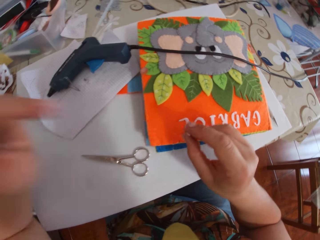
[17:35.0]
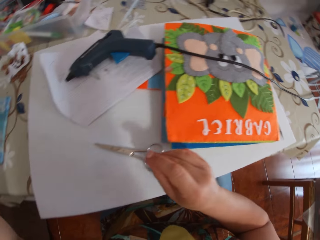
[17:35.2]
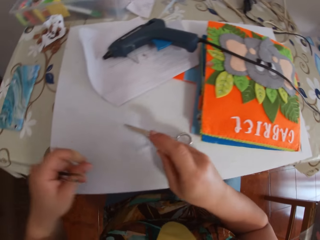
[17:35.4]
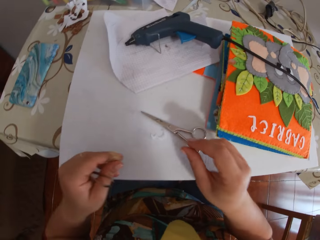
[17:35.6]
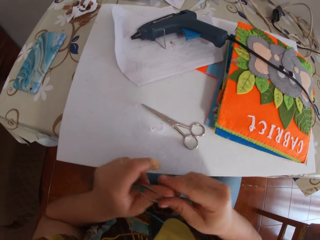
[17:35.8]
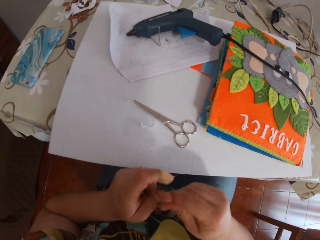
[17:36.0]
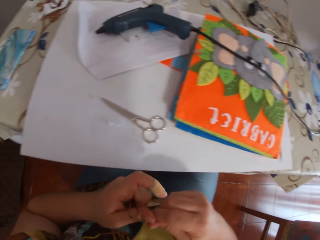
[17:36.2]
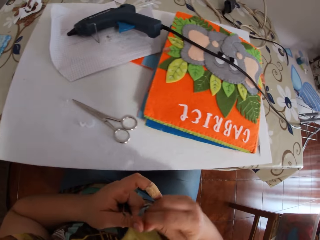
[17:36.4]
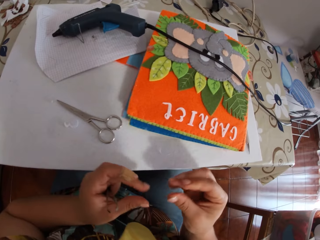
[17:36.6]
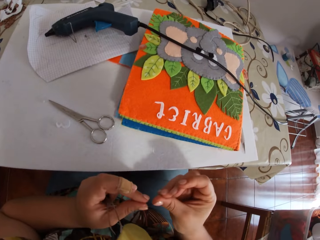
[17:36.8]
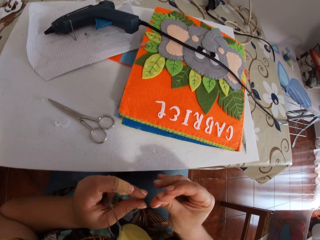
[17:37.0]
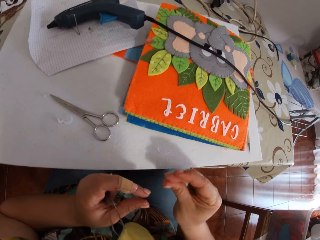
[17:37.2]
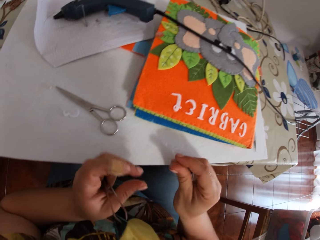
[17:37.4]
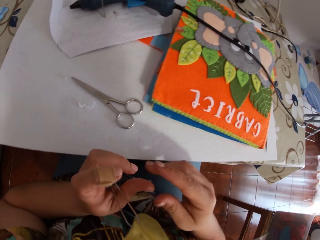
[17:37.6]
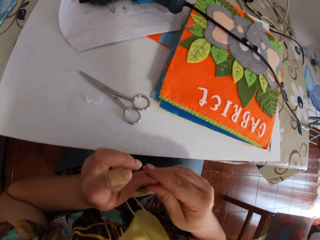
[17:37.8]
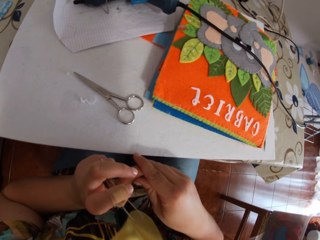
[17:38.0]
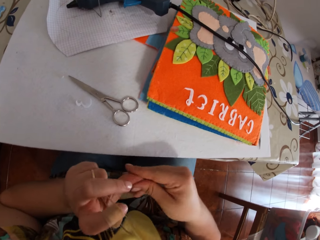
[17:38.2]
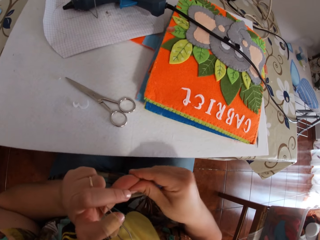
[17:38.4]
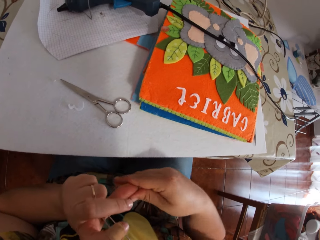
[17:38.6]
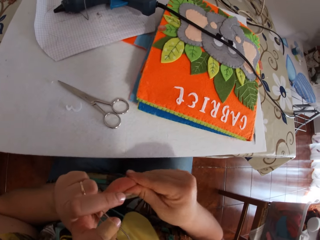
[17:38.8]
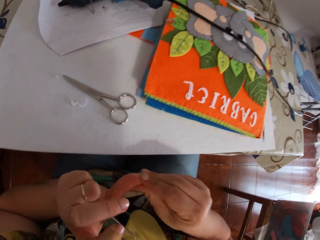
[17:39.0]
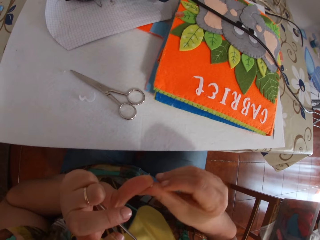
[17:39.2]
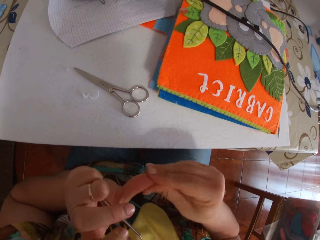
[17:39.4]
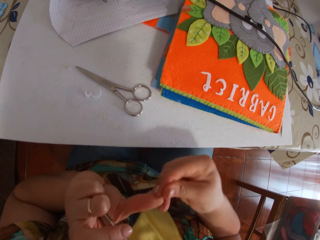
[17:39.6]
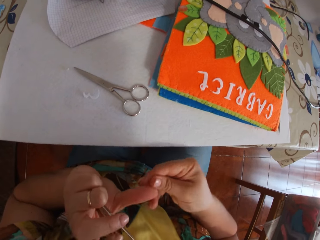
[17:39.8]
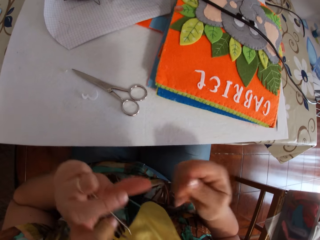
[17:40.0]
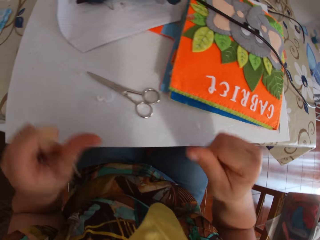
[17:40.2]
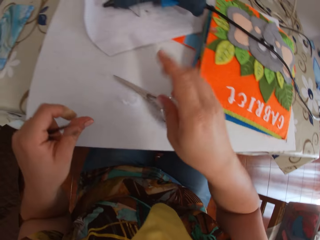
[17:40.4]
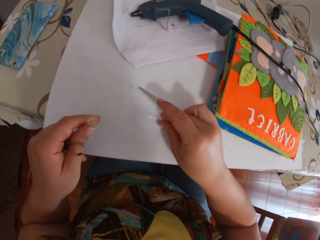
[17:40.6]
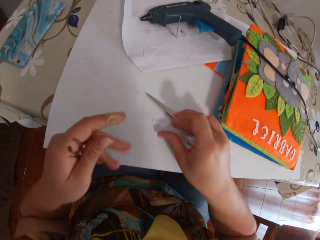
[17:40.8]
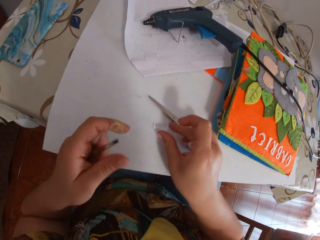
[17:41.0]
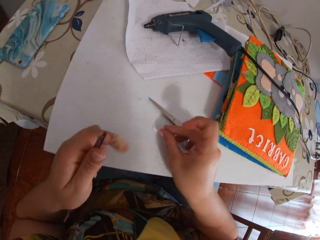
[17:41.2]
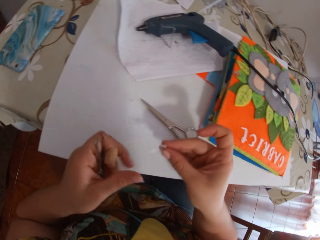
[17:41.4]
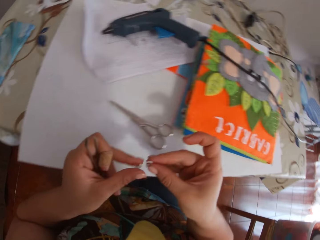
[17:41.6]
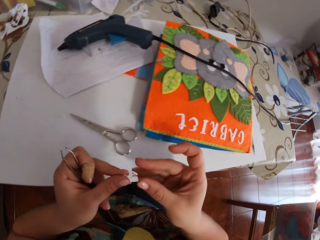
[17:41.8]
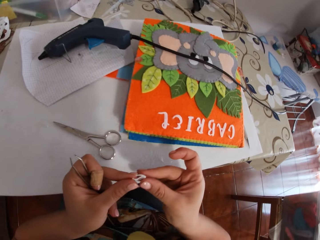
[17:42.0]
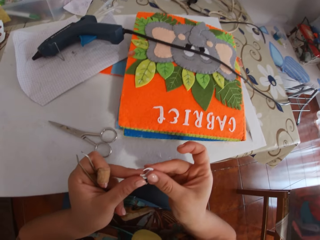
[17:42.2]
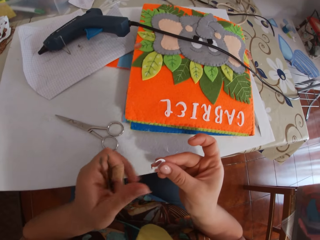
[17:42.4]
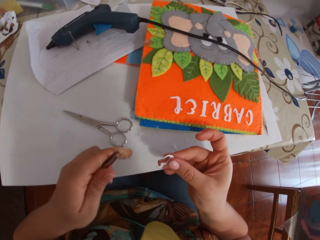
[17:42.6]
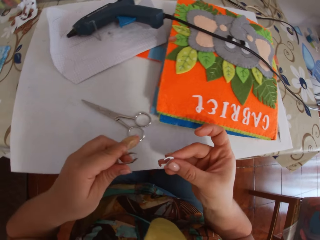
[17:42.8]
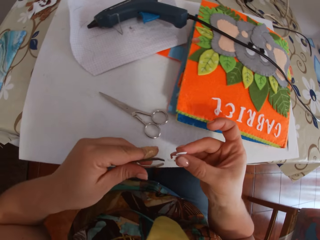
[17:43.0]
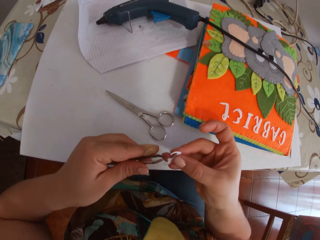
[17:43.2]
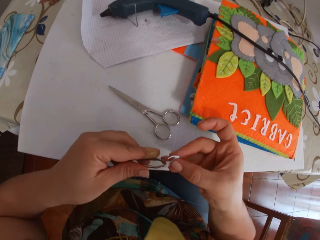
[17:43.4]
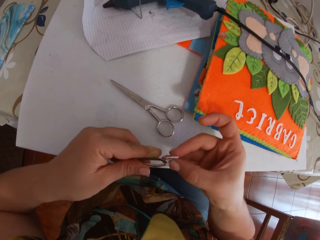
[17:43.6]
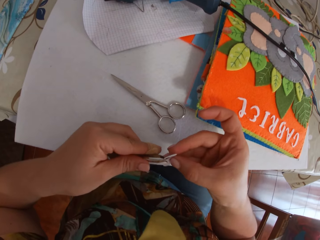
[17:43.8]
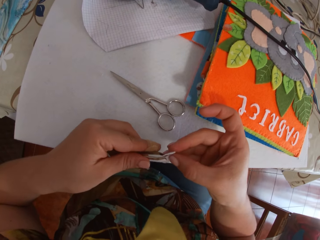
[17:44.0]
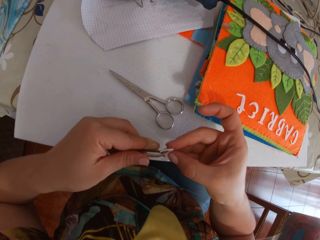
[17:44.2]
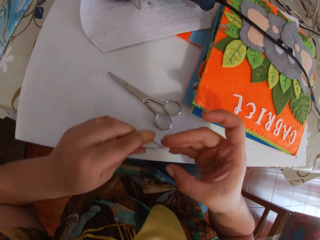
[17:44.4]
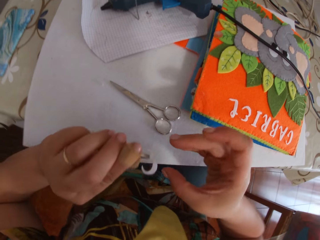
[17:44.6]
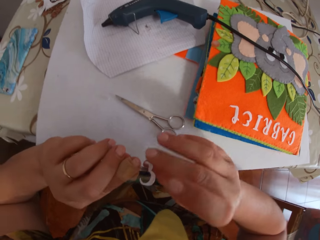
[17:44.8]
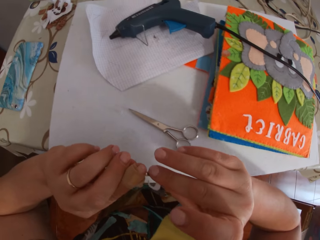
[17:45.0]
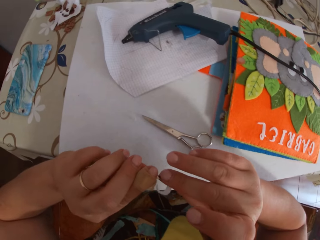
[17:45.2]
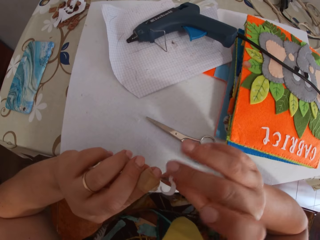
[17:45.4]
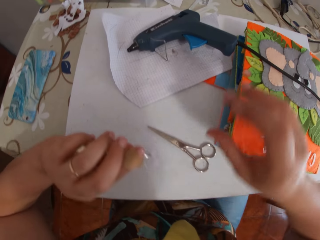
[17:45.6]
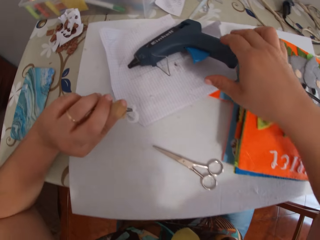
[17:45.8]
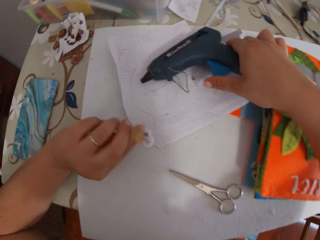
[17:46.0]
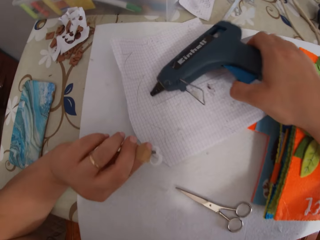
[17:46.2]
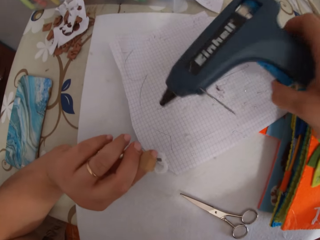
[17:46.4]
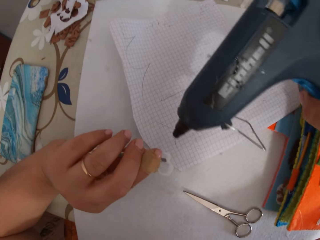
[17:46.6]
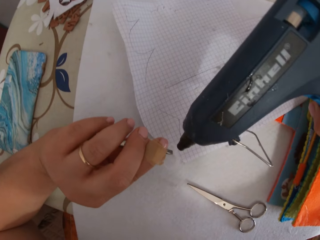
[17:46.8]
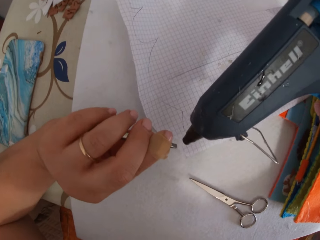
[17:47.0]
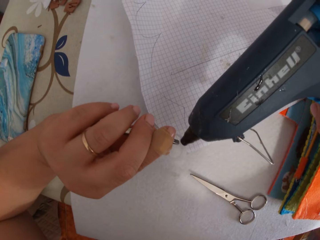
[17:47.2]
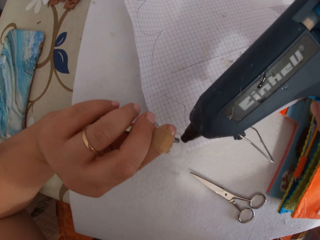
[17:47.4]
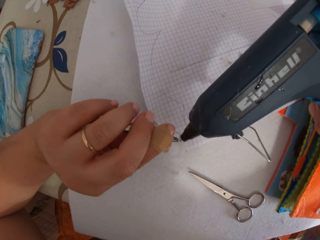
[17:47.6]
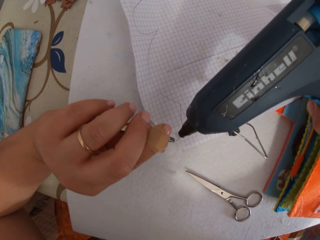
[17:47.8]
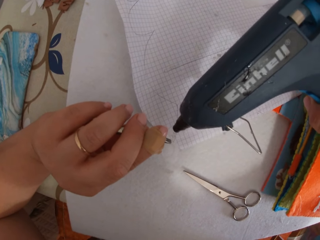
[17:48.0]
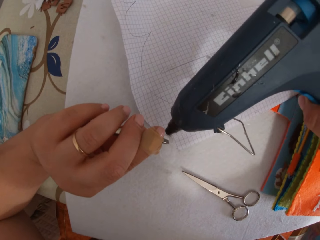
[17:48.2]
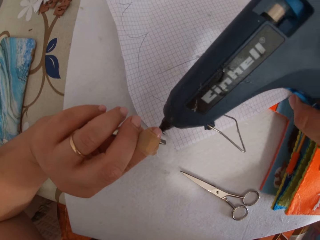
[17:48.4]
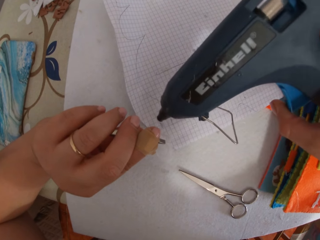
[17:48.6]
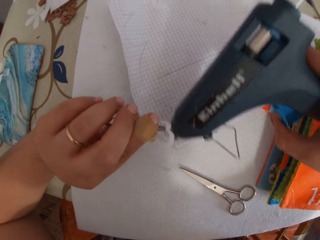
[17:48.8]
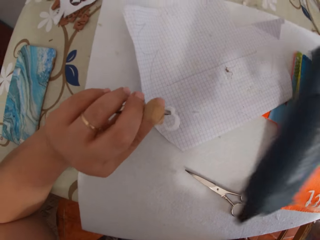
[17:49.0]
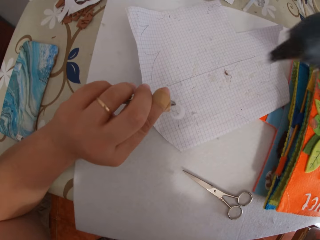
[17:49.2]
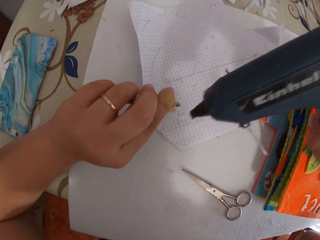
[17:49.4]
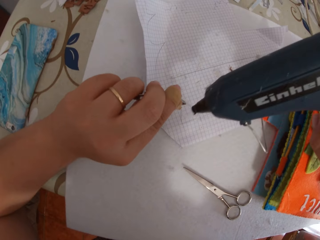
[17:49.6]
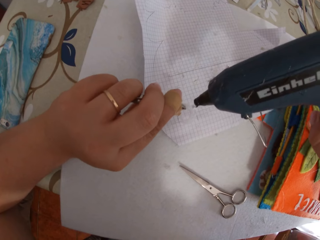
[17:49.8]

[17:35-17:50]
The camera wearer removes a paper alphabet from her finger. She drops the paper alphabet on the cardboard. She removes the paper alphabet from her fingers. She picks up the paper alphabet from the cardboard. She passes the paper alphabet between her hands. She holds the paper alphabet with the pincer. She touches the paper alphabet with her right hand. She picks up the glue gun from the paper. She puts glue on the paper alphabet with the glue gun.

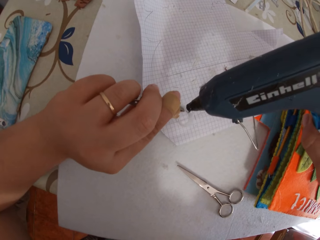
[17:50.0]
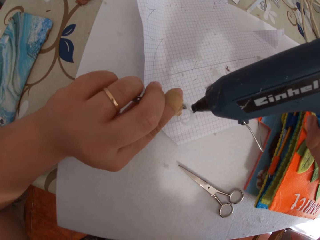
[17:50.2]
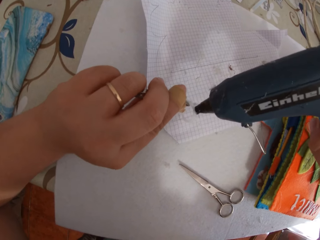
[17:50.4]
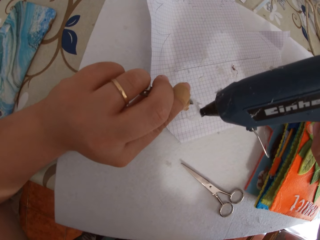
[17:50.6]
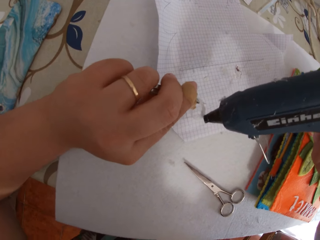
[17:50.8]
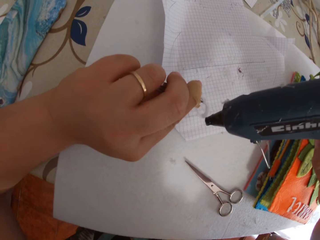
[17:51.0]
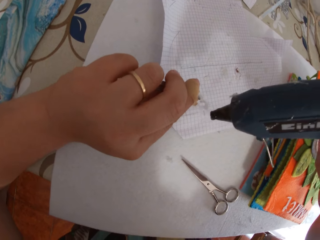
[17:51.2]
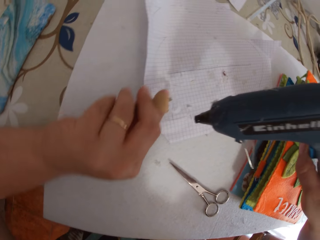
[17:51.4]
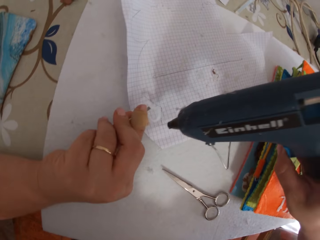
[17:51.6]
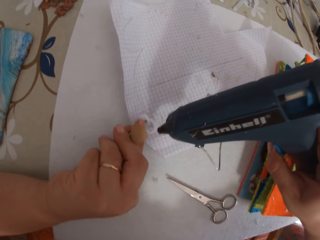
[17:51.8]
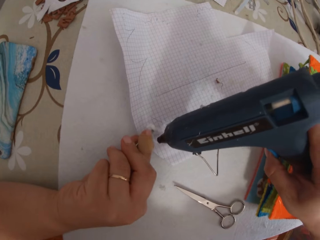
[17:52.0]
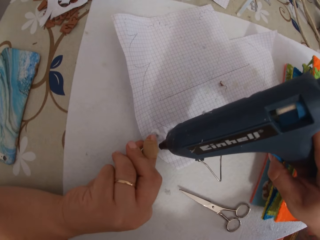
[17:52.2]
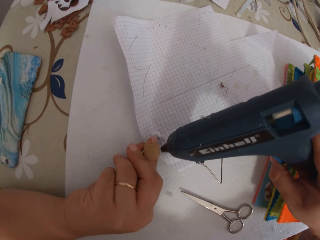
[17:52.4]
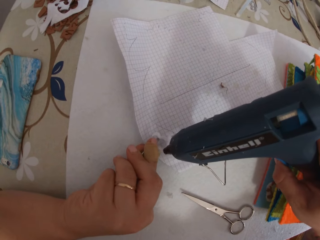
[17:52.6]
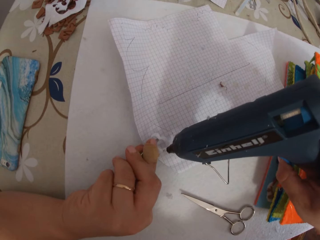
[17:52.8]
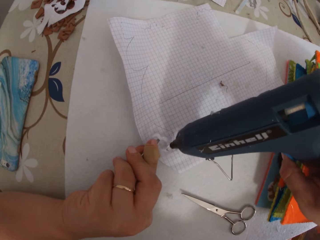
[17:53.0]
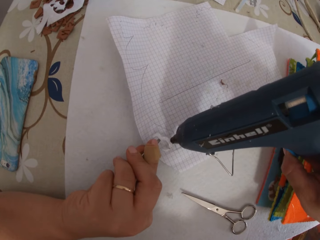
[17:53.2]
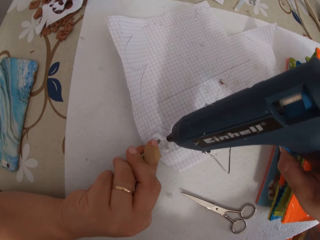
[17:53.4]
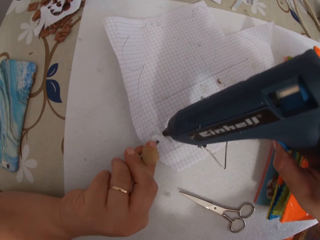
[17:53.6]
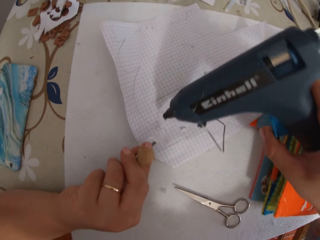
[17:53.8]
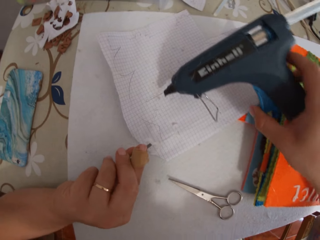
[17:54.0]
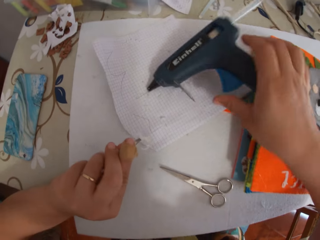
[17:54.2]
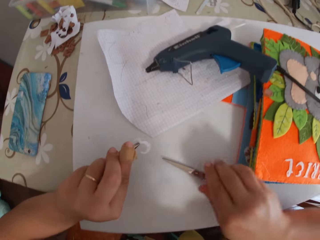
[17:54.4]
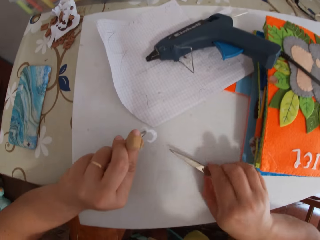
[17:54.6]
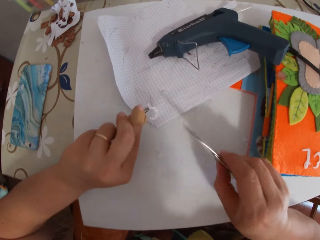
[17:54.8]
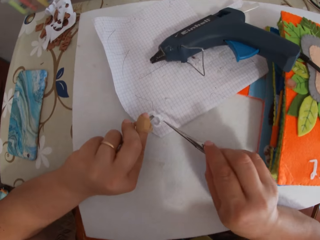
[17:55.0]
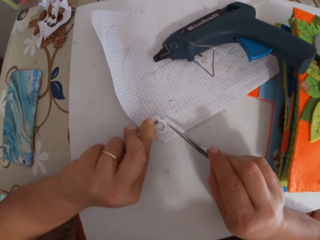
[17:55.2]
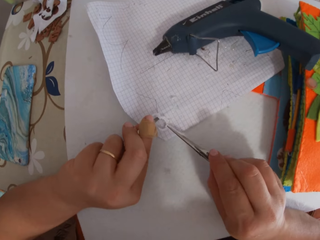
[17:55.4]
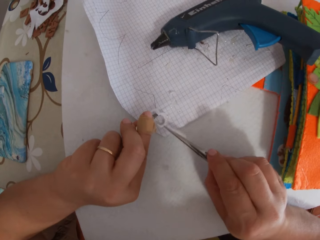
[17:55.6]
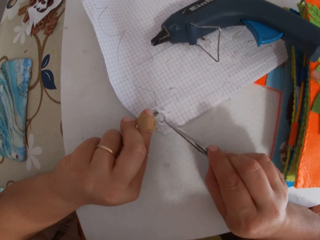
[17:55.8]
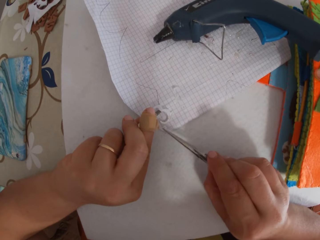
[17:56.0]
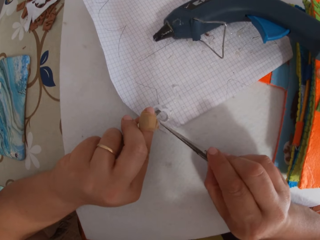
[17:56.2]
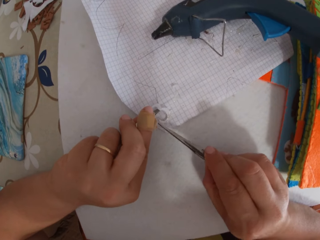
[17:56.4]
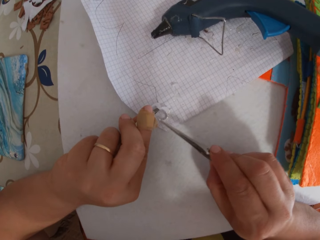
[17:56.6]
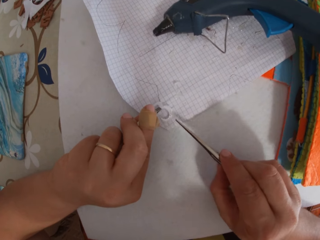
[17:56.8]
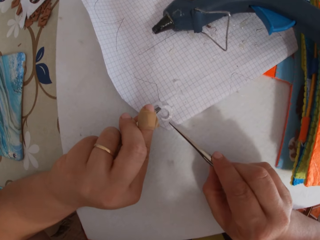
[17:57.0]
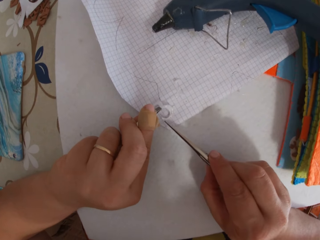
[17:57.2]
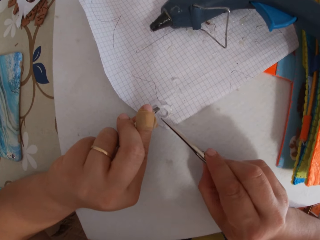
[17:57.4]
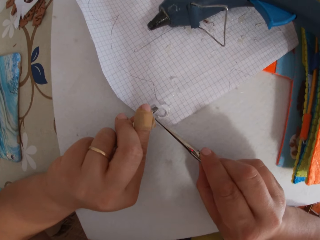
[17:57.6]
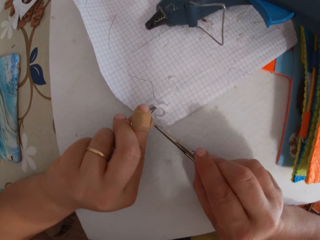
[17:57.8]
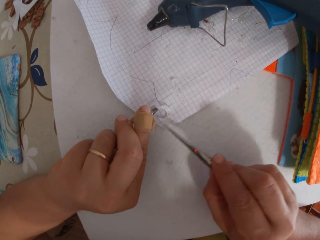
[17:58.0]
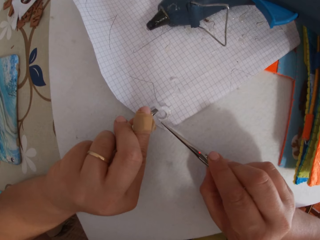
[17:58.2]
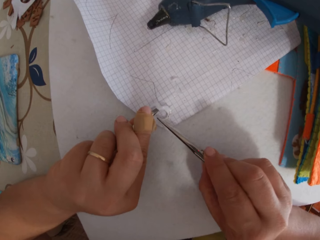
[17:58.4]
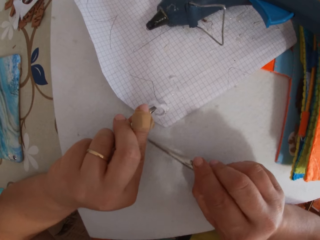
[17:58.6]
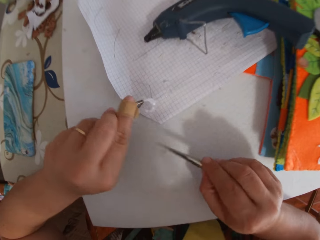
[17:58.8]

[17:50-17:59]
The camera wearer drops the glue gun on the paper. They pick up the pair of scissors from the cardboard. They remove glue from the paper alphabet with the pair of scissors. They spread the glue on the letter.
